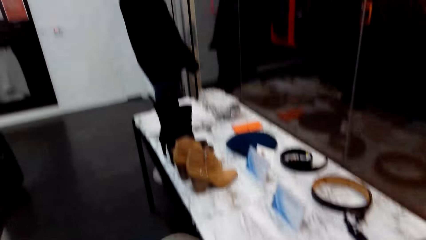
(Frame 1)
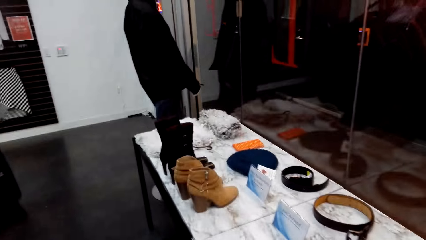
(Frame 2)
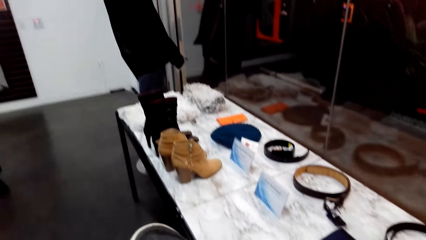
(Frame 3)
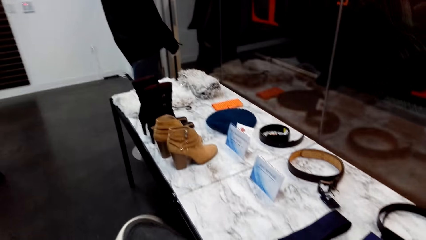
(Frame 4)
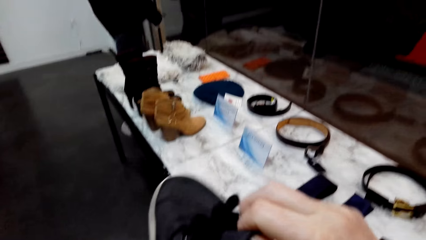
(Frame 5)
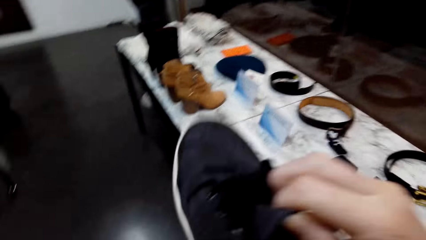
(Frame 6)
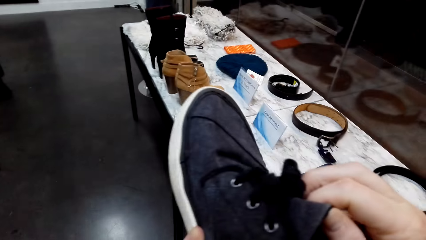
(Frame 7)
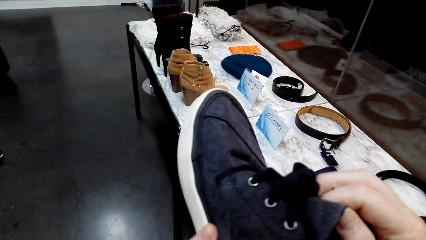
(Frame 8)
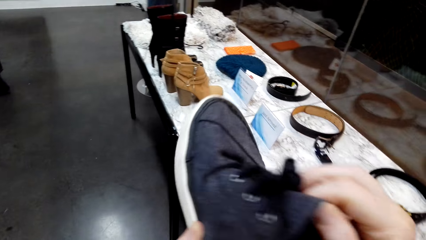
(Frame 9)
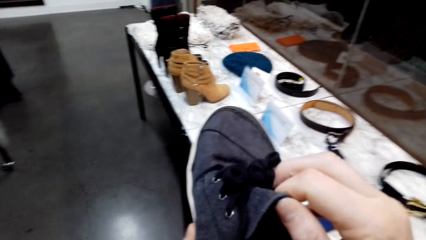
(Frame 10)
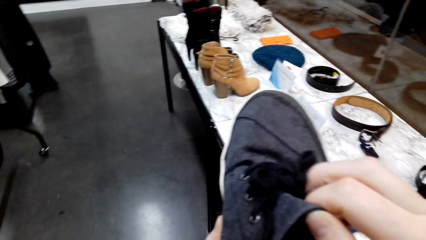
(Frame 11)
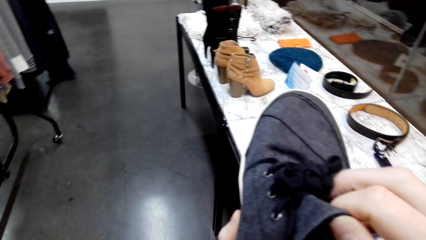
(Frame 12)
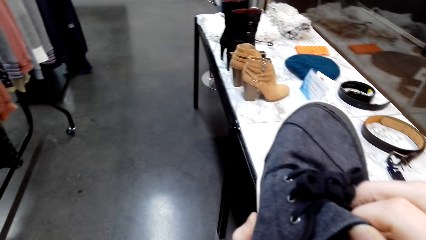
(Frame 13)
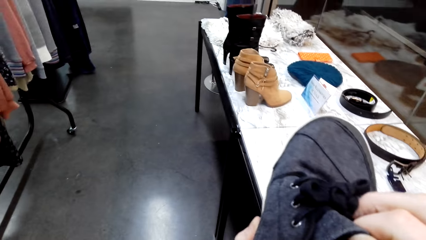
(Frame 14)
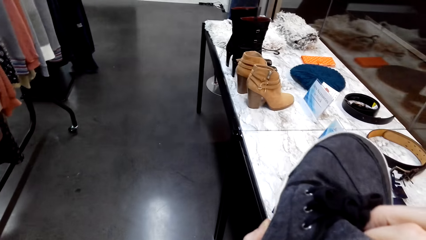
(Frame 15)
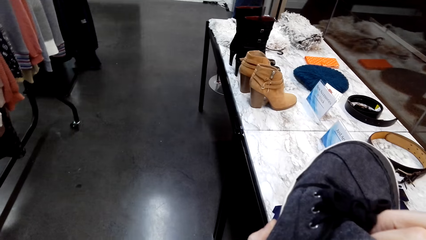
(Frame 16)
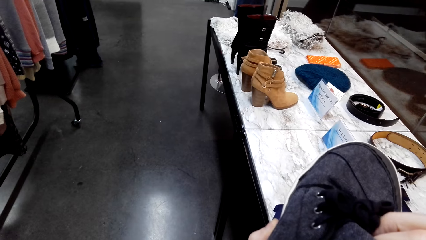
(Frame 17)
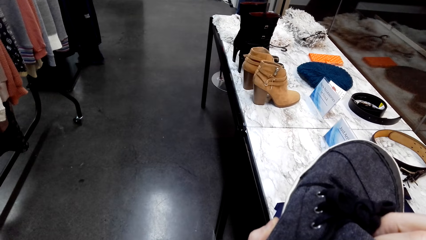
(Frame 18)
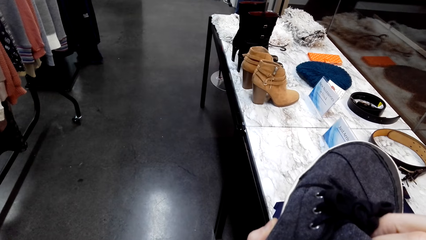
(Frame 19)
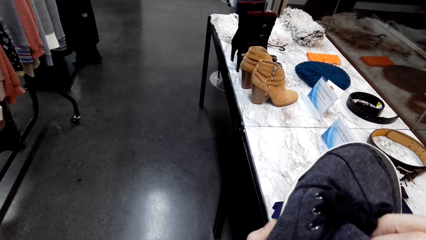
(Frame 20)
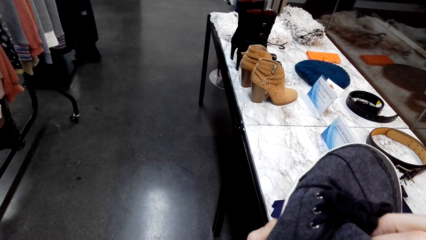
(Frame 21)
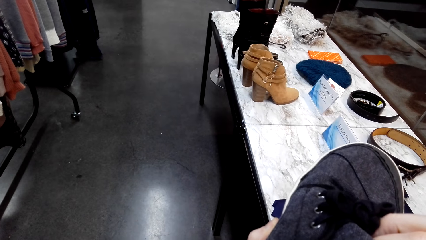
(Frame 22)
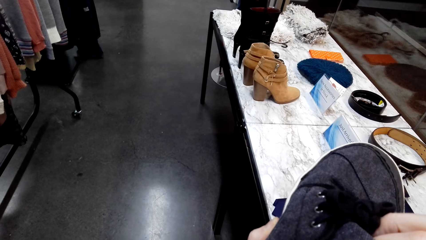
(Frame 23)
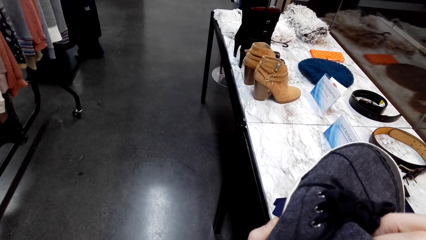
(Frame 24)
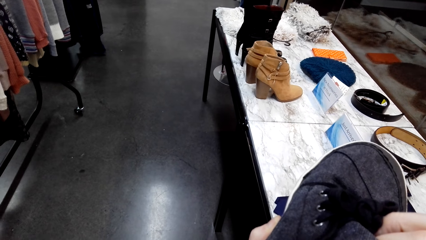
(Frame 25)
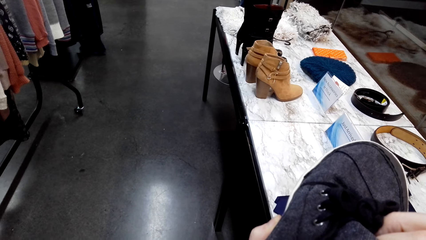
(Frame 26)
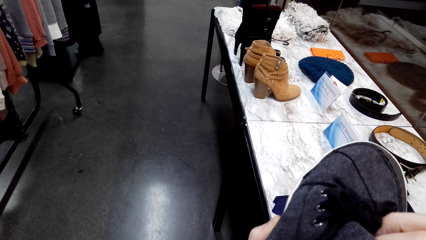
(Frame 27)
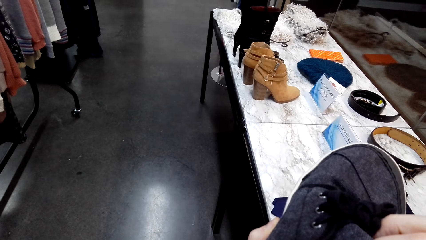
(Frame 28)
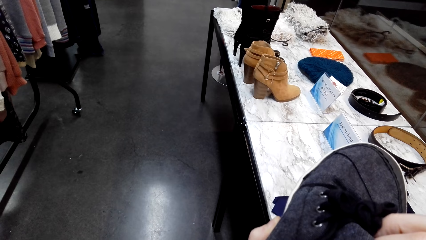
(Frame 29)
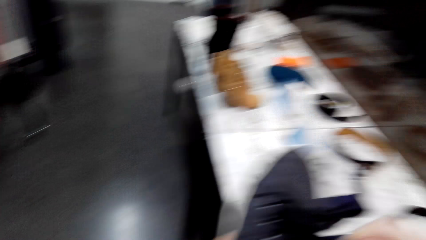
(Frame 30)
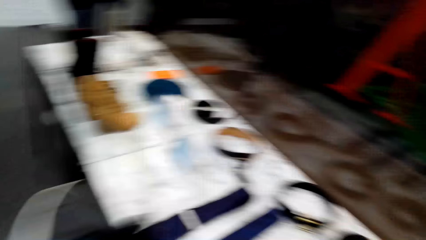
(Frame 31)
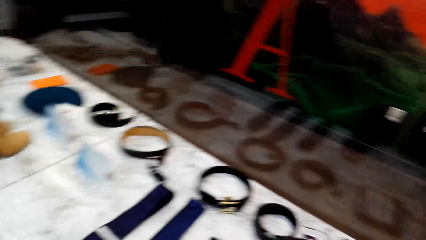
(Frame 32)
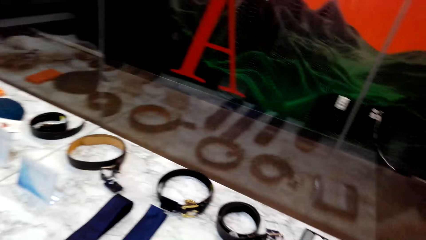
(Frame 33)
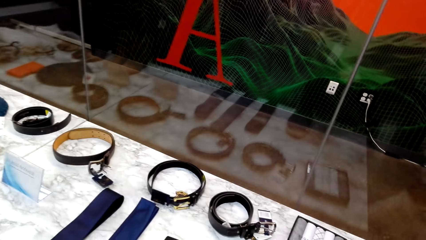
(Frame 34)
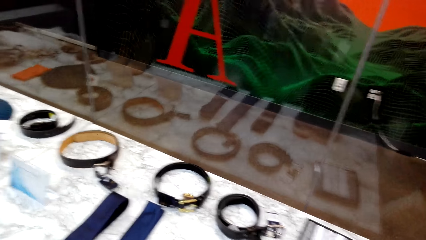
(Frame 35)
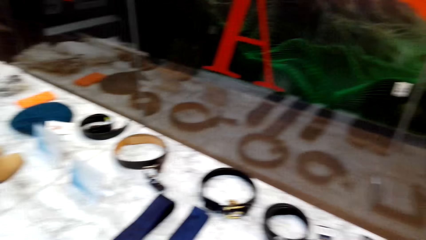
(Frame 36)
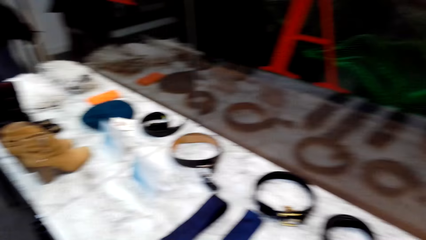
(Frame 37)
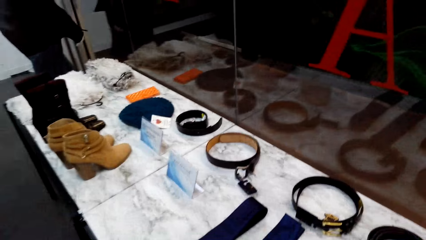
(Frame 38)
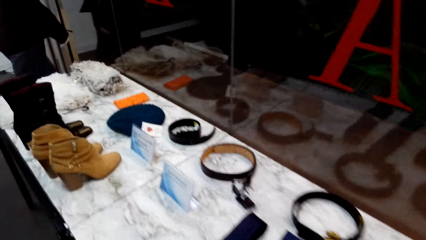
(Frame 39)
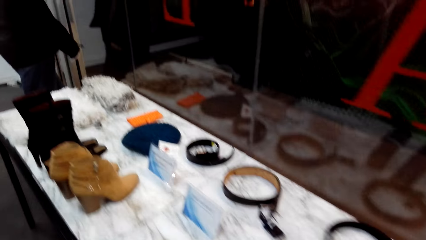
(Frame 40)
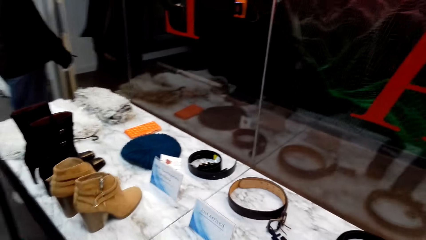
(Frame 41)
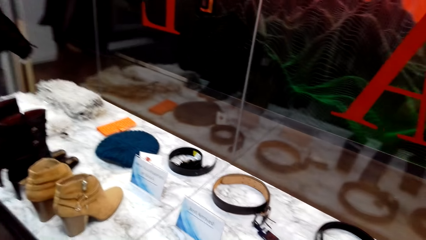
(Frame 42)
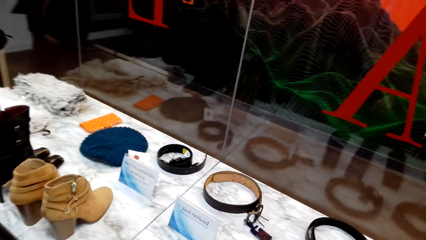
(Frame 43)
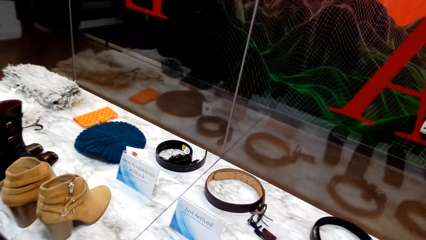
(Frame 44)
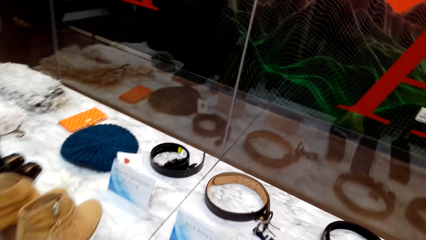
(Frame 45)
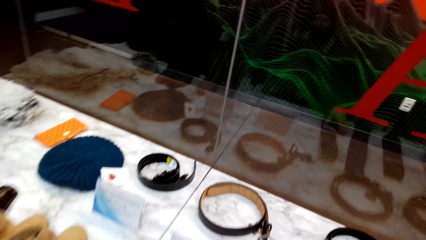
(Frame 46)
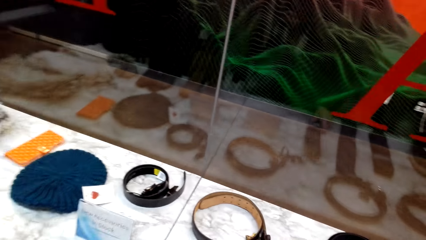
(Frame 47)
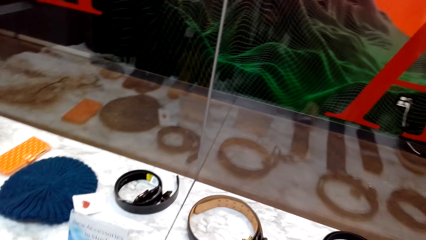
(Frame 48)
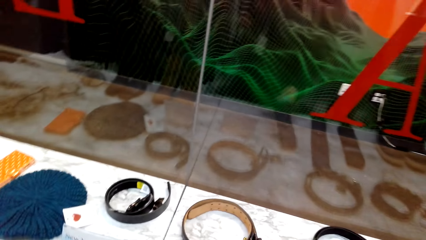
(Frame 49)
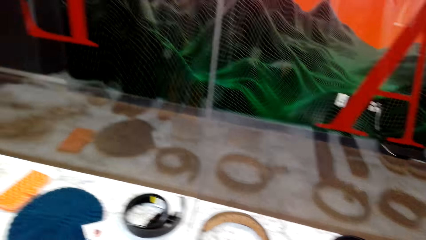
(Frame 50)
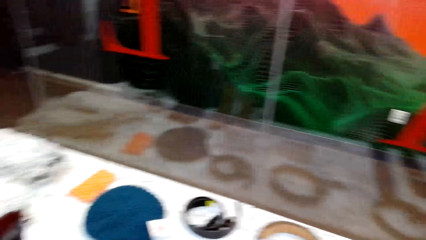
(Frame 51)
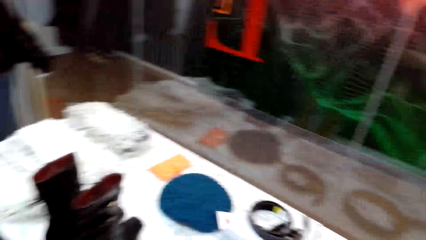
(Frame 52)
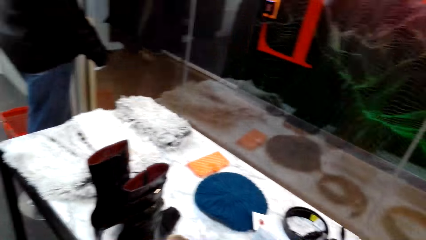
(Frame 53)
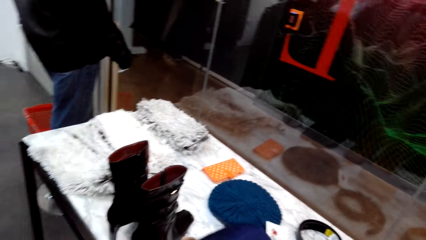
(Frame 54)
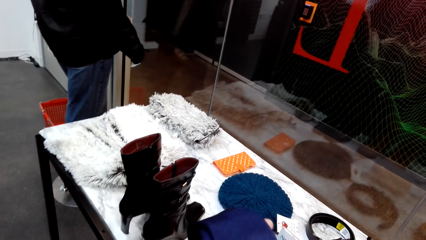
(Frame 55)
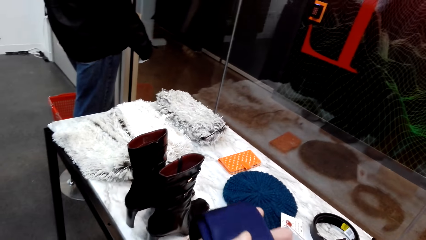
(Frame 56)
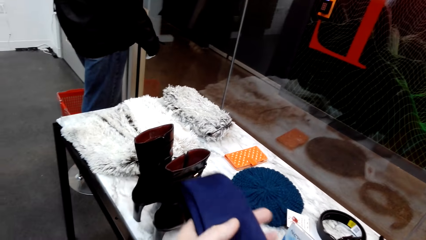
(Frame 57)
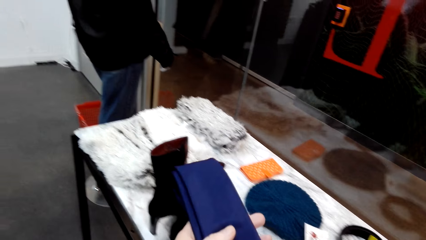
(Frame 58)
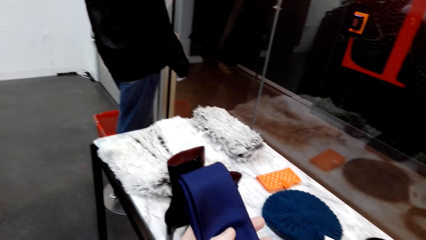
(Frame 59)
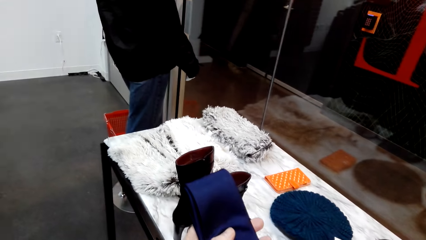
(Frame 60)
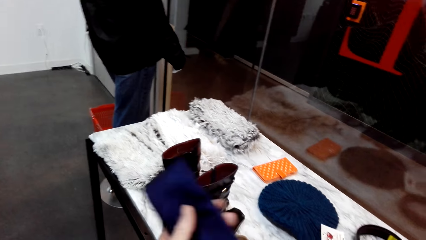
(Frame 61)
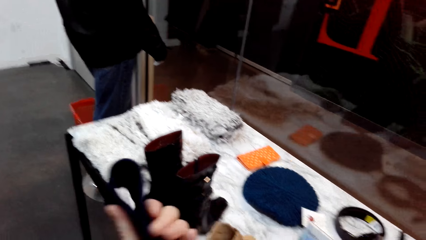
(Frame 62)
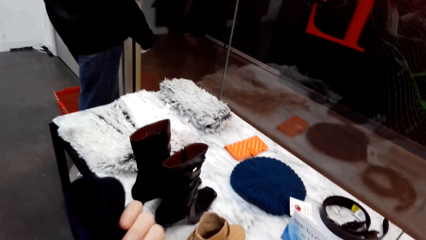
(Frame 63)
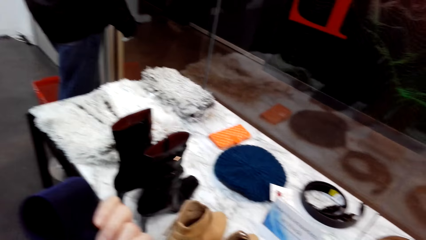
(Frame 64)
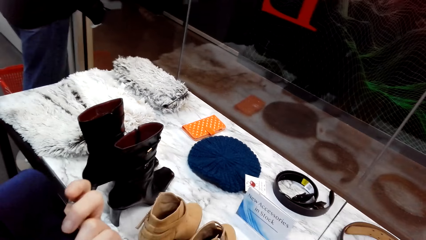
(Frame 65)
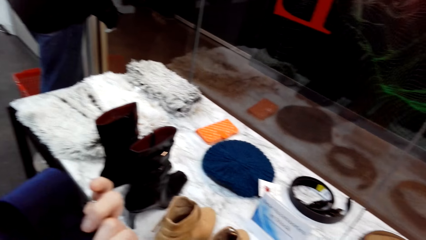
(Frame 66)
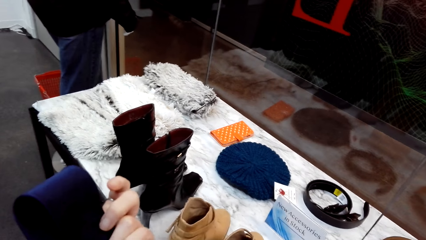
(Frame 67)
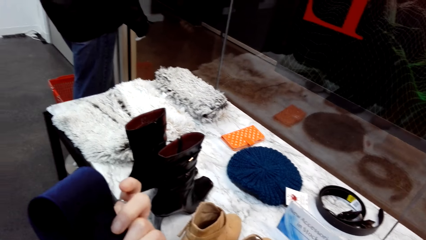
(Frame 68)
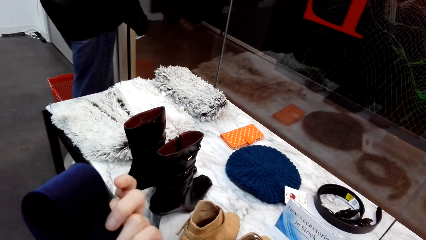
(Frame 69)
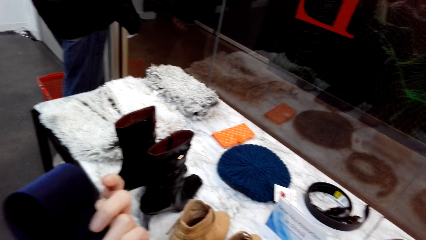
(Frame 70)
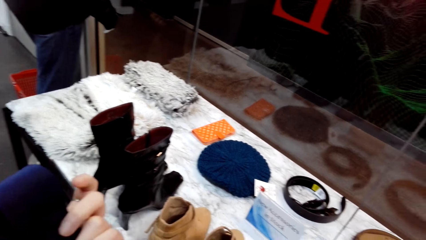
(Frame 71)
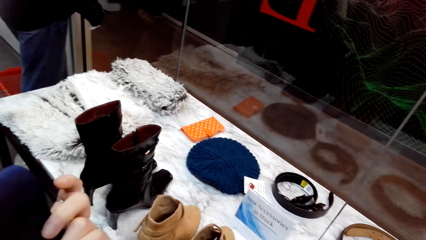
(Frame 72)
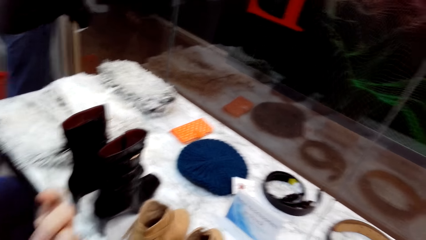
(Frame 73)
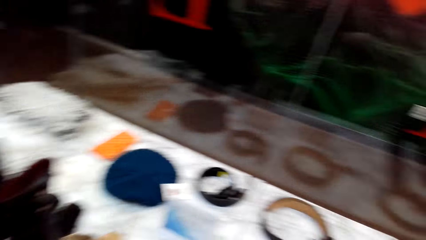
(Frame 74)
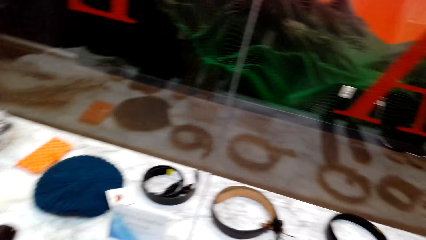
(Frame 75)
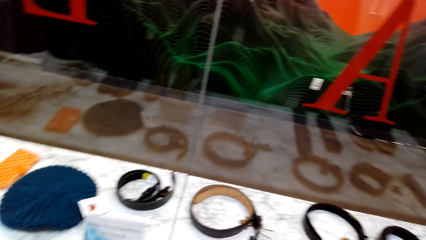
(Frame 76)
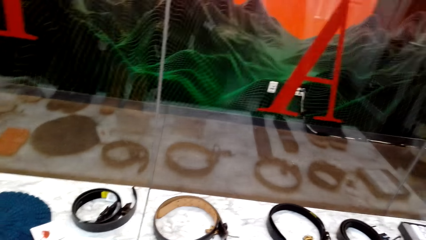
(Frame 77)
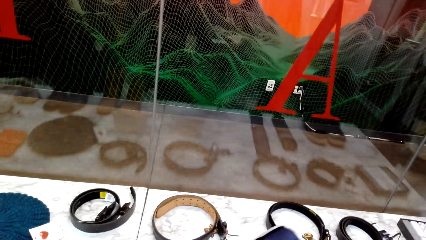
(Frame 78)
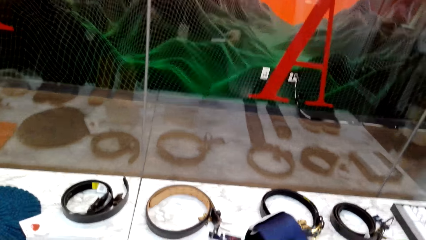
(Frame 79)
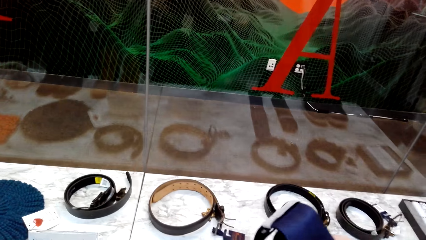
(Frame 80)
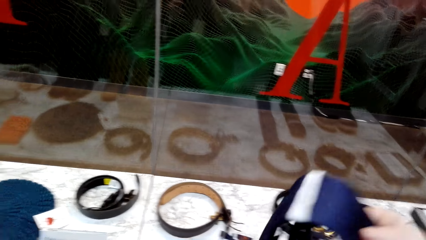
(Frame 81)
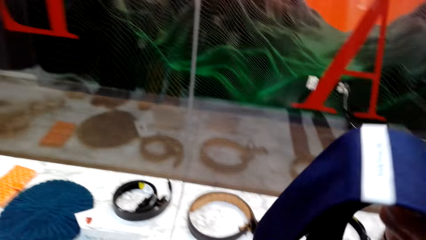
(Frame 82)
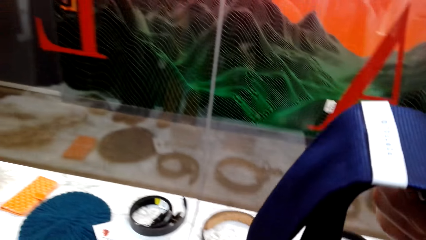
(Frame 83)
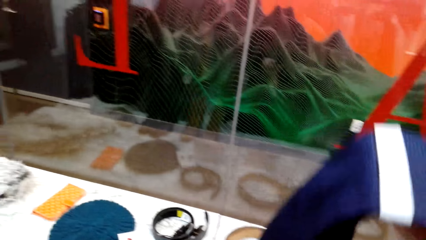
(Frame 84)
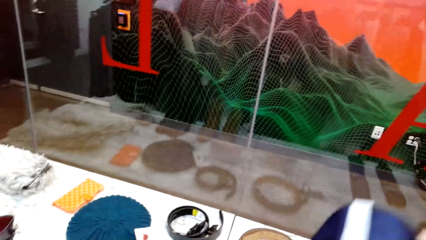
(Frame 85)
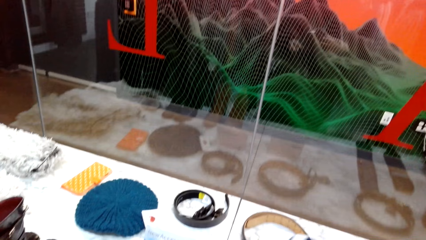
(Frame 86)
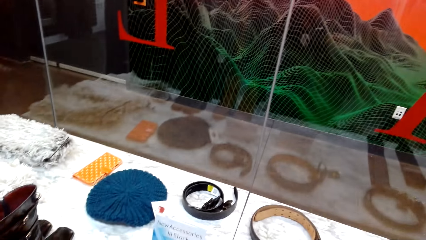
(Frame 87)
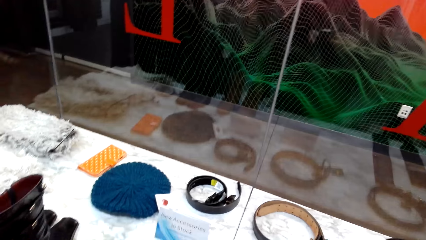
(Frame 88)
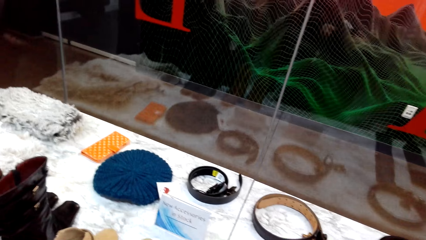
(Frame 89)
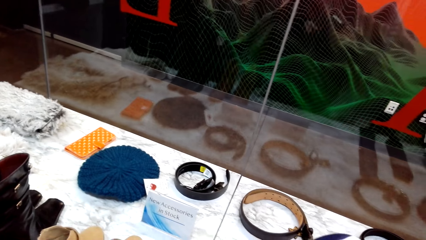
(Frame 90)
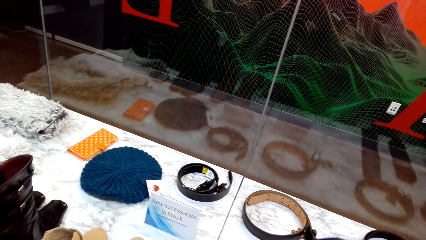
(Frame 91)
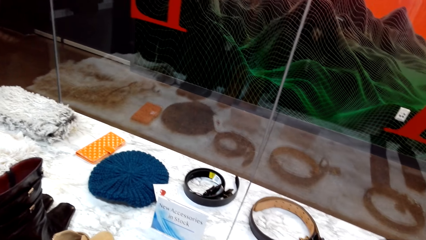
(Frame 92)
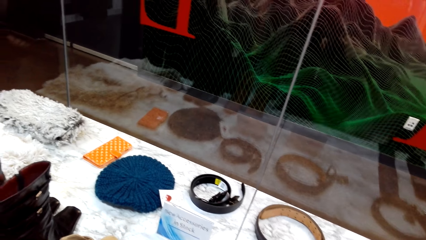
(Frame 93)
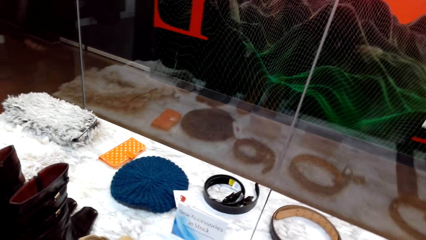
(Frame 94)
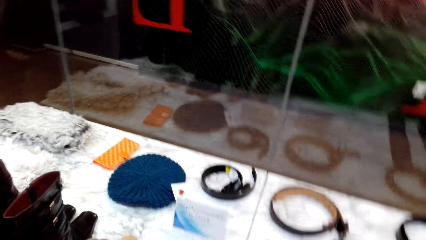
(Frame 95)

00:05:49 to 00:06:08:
The camera wearer holds a shoe in the store. They walk around in a clothing store. They pick up a tie on the display table. They hold the tie in the clothing store. They pick up the tie in the store.
